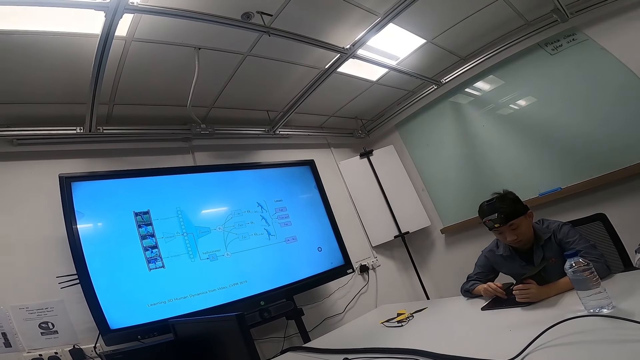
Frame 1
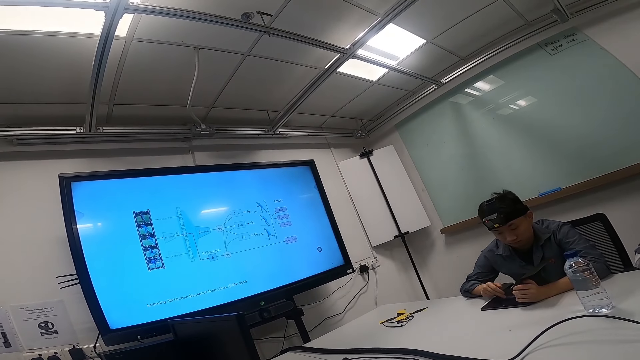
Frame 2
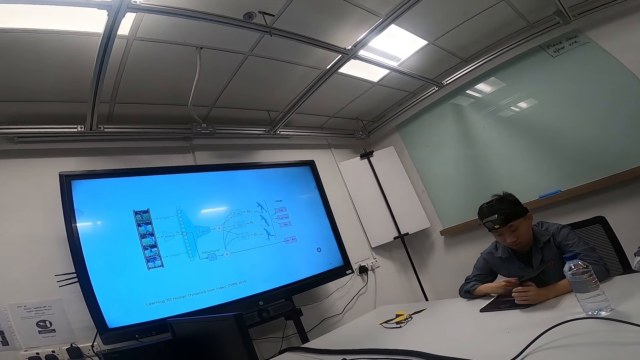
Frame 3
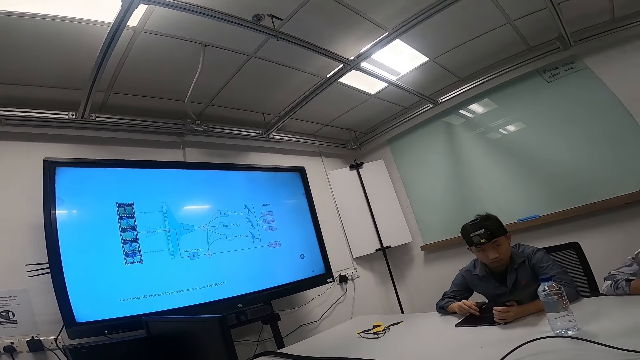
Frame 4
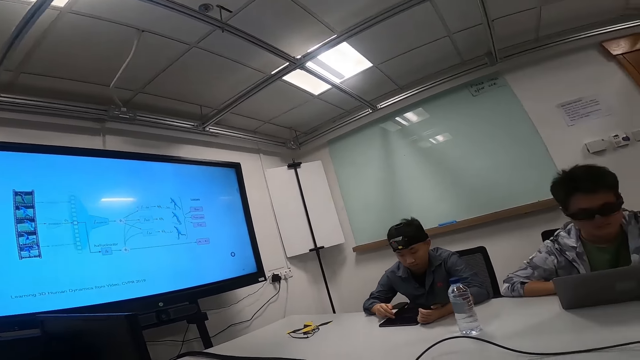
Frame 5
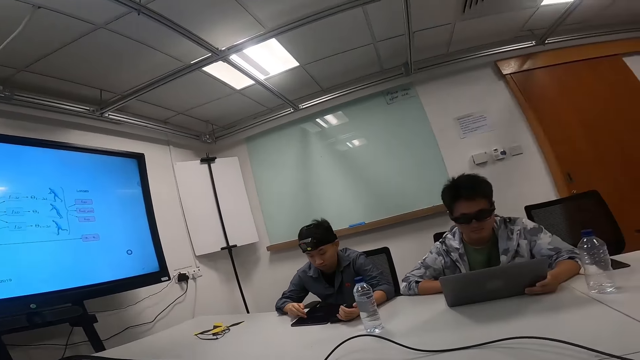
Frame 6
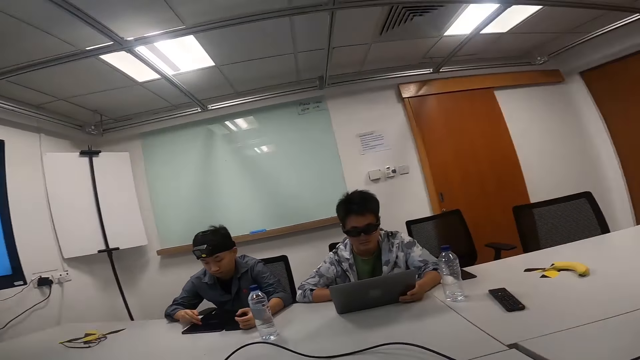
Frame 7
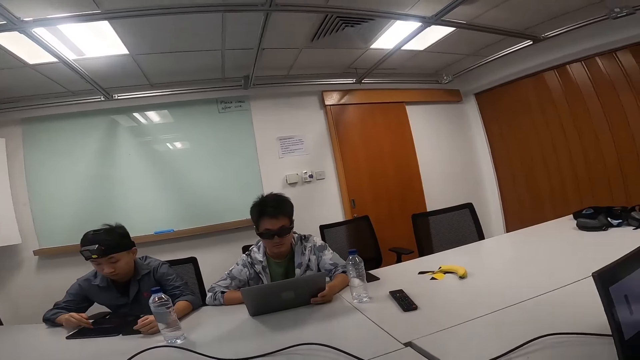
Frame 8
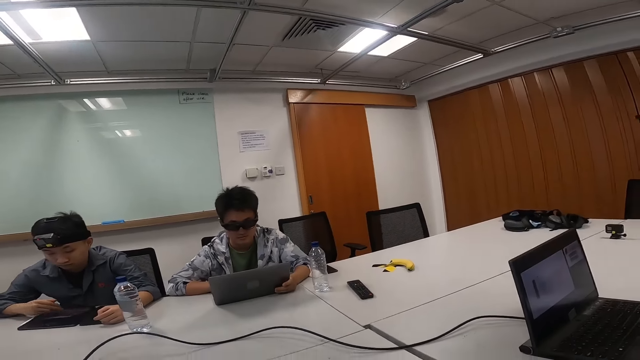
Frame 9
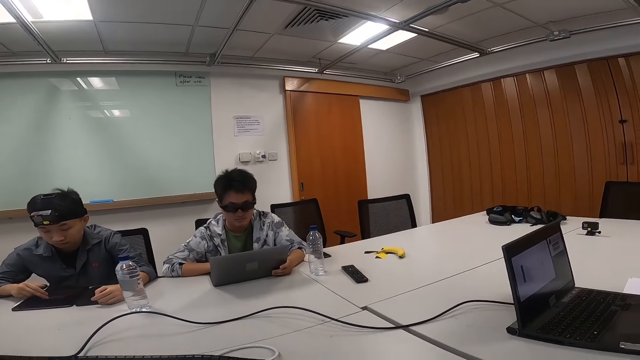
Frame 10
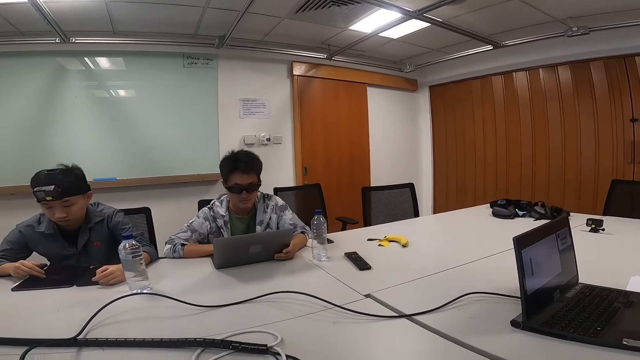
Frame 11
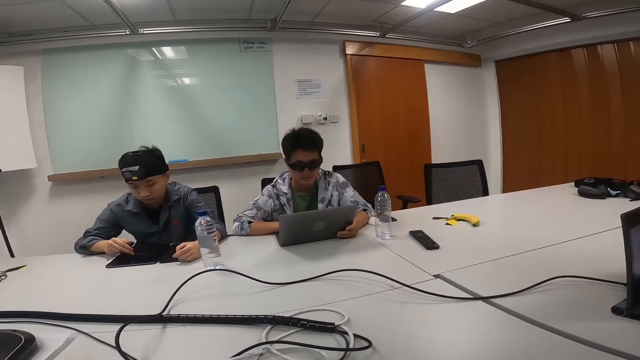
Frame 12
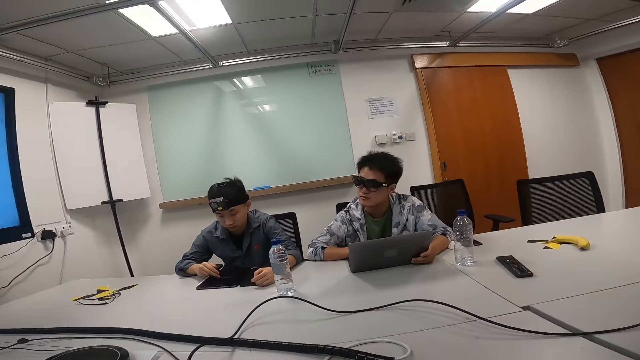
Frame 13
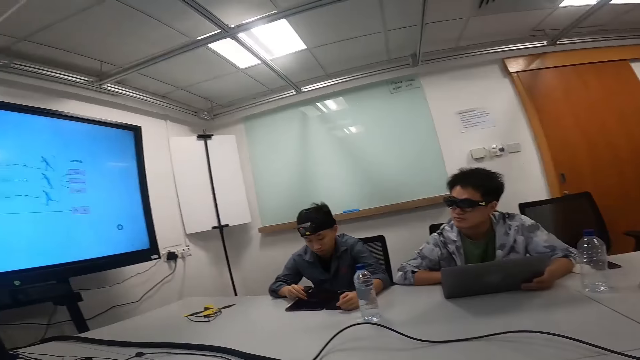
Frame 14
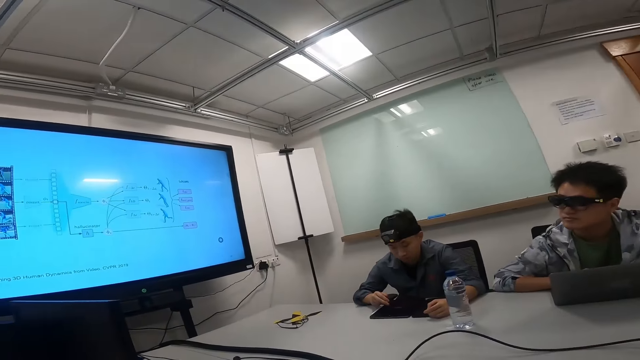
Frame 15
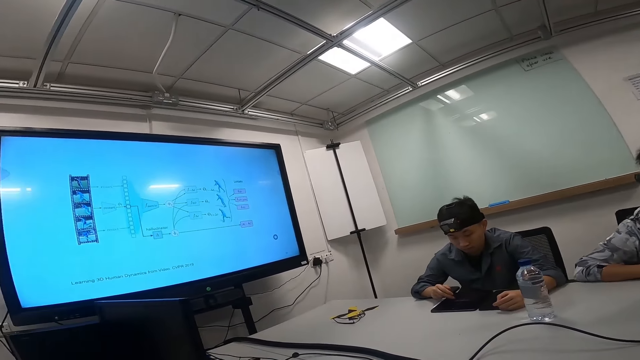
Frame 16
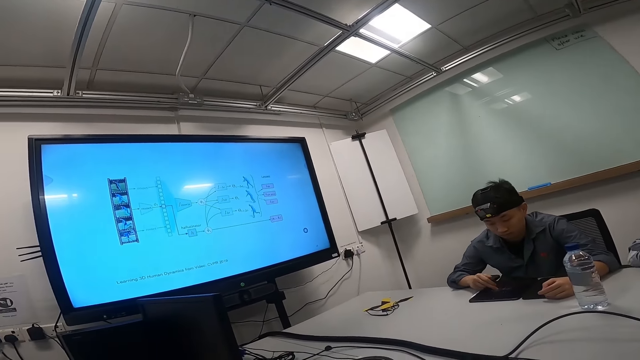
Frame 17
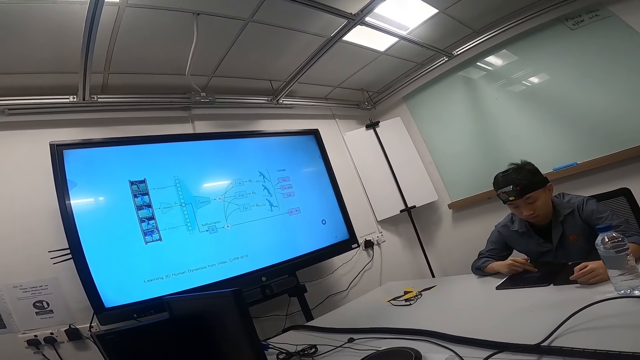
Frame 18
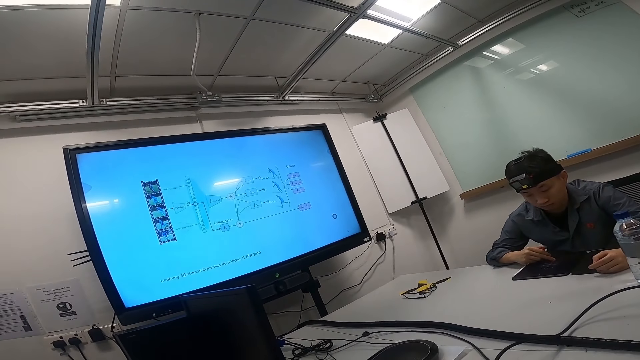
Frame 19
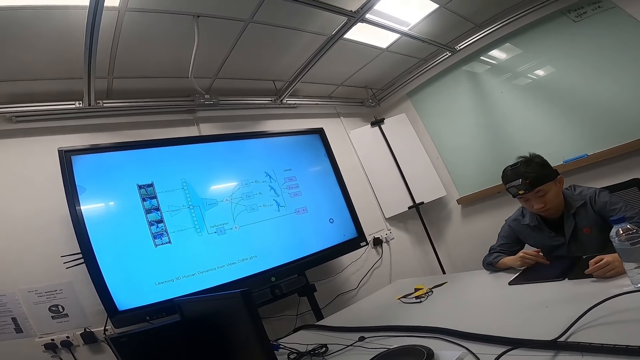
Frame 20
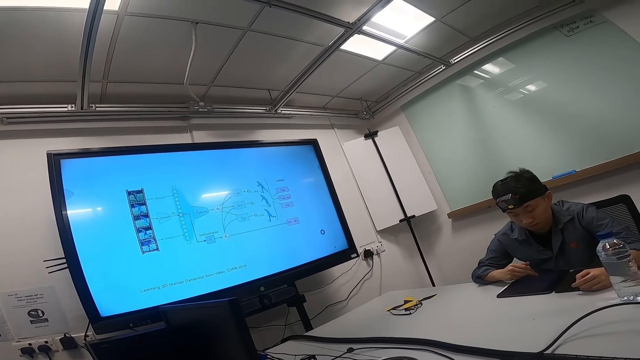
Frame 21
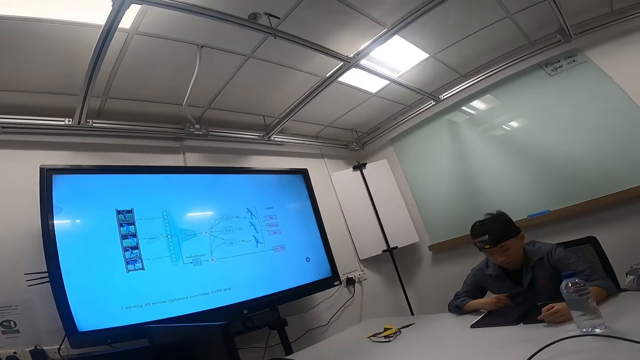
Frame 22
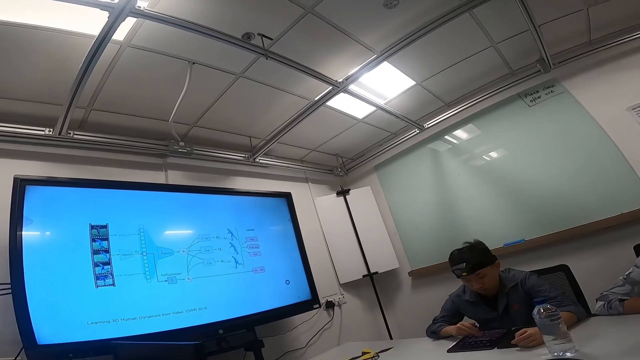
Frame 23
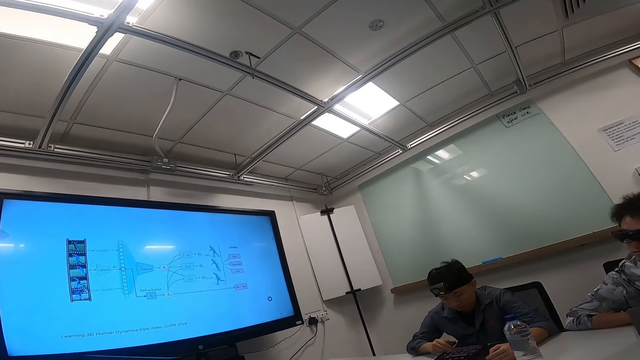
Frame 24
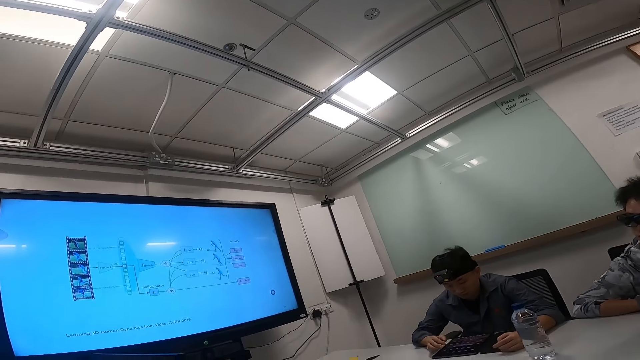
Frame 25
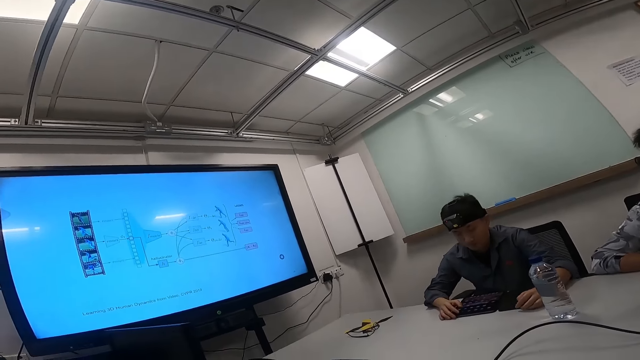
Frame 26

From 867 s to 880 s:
The camera wearer talks to a man. Another man touches the laptop. The camera wearer looks around. The other man operates on the laptop. He looks on the smart TV. The first man touches the tablet. He operates the Android tablet.

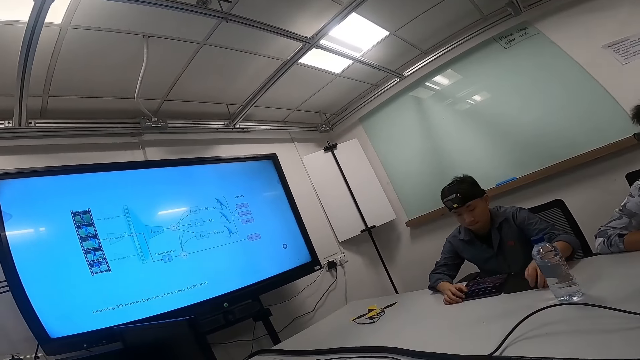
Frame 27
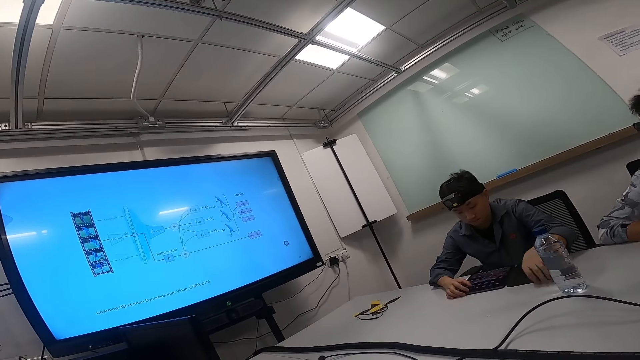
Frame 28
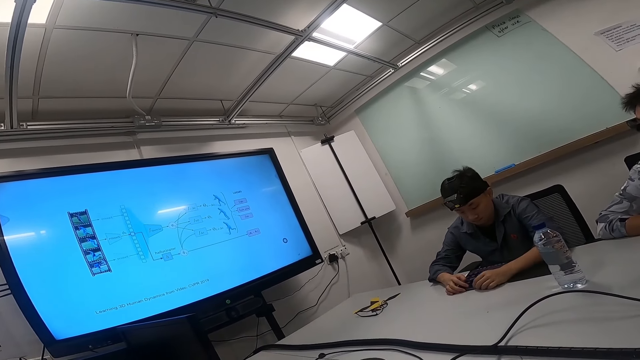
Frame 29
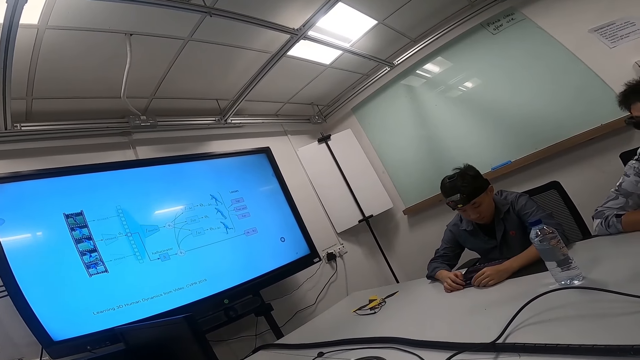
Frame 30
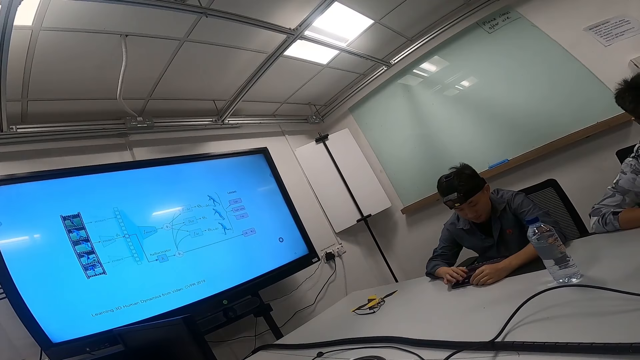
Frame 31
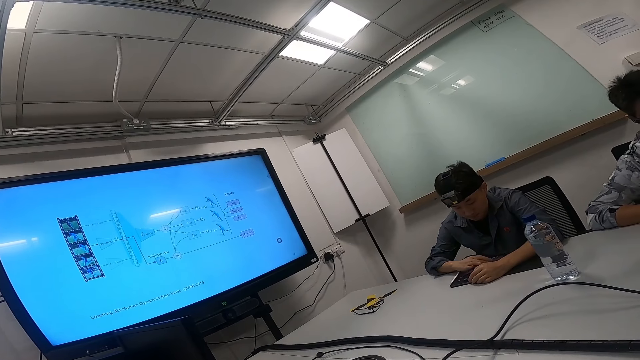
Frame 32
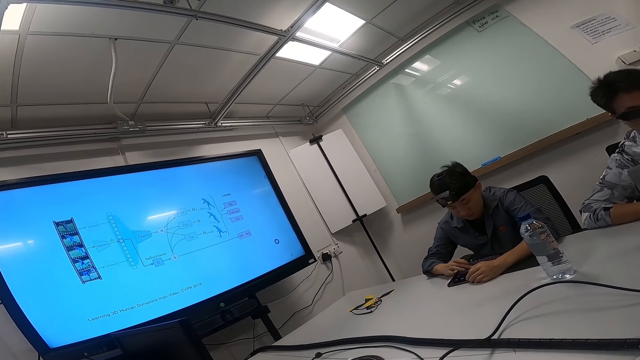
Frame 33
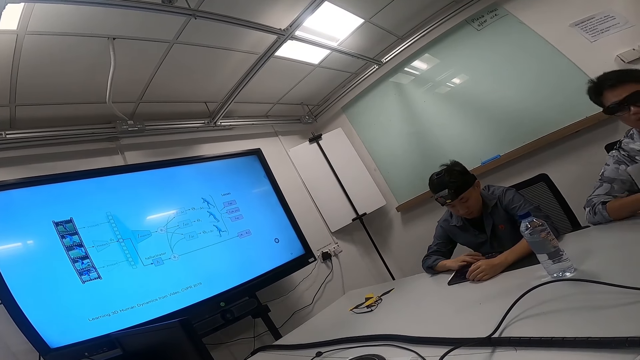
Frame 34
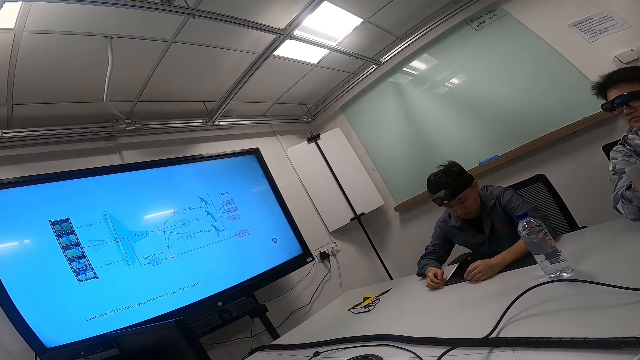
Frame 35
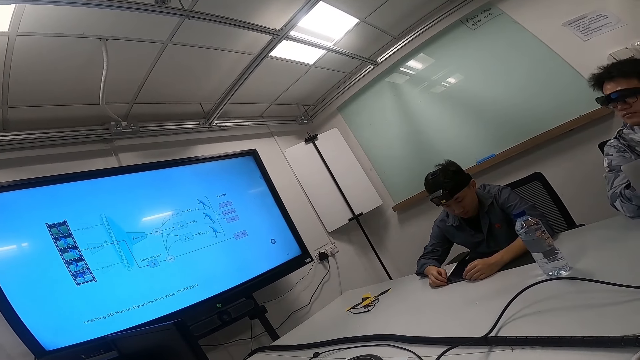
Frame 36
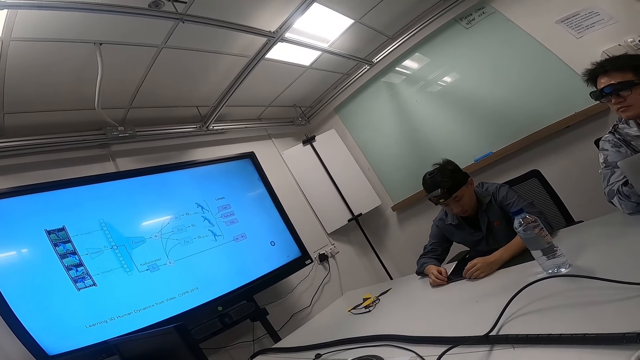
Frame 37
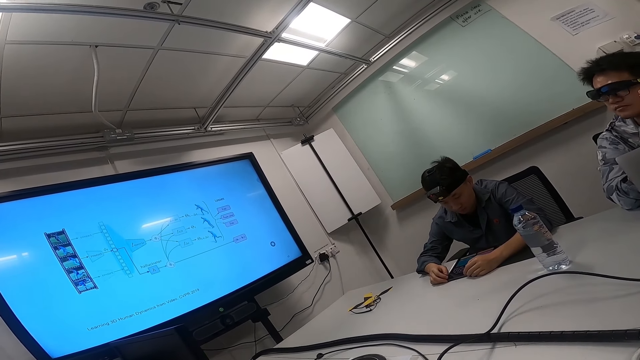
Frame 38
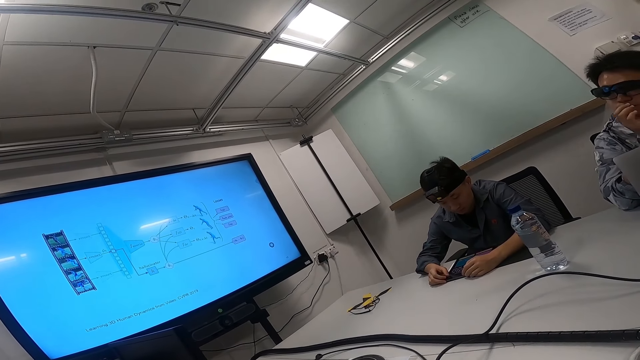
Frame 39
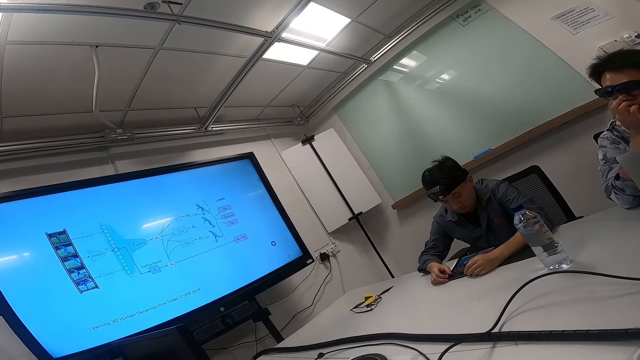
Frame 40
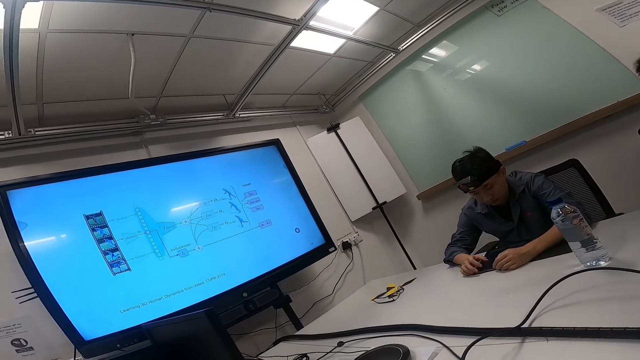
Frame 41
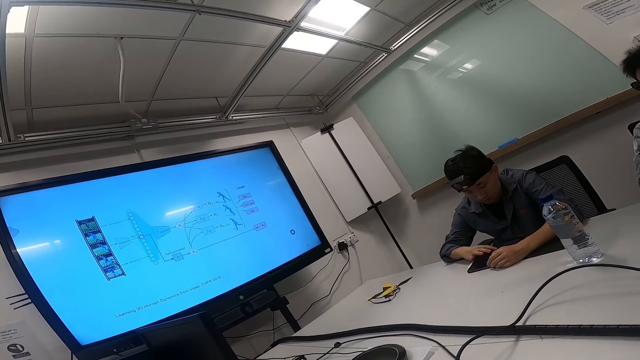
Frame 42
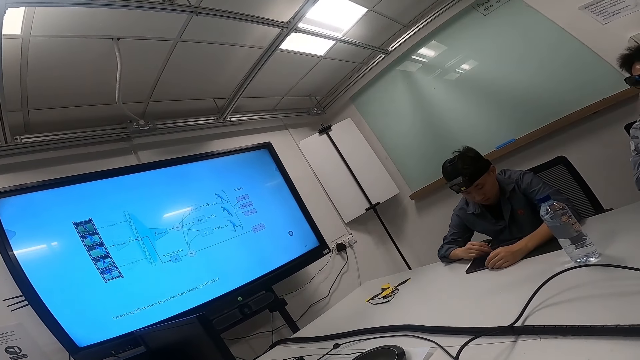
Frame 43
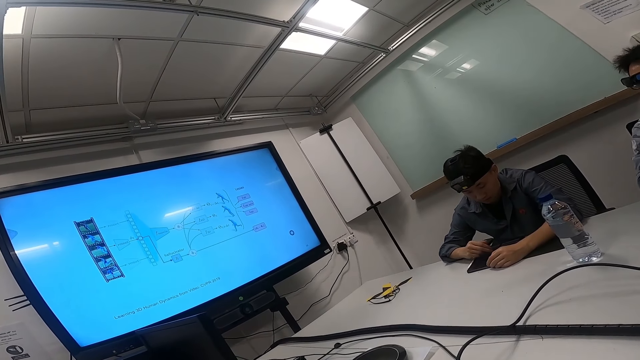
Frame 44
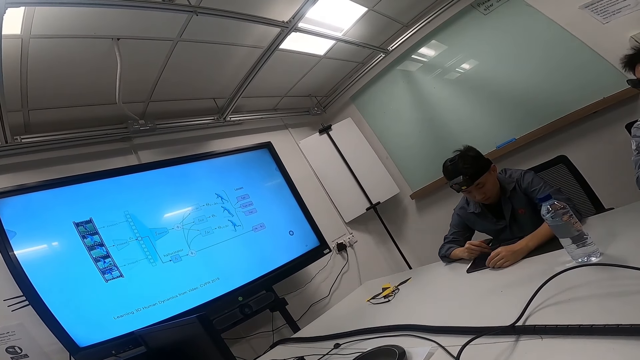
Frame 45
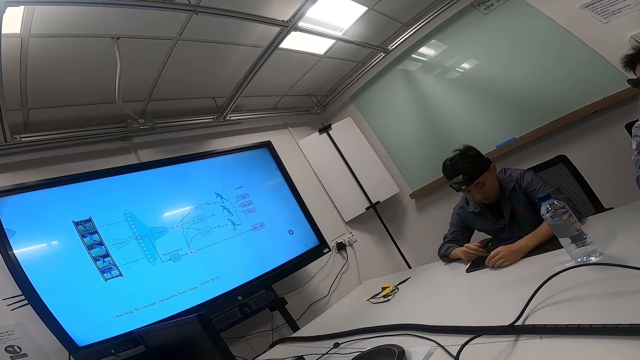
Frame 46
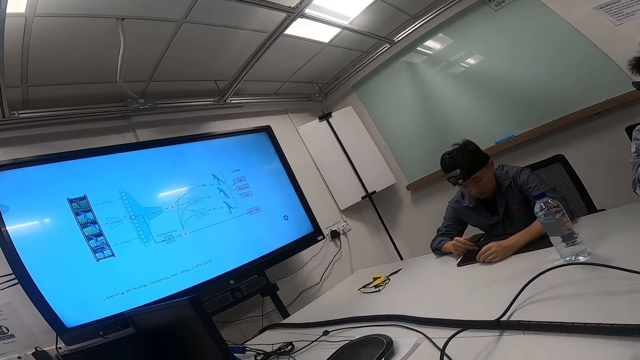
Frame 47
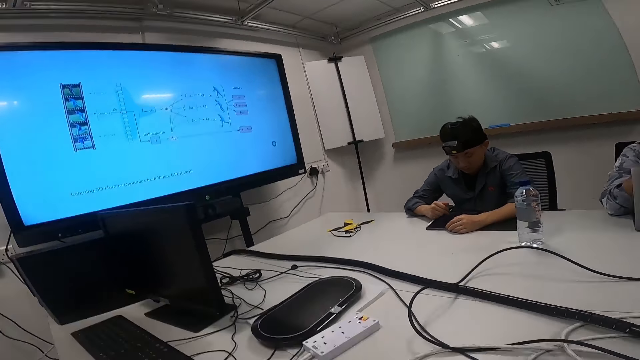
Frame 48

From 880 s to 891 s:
A man touches his face. Another man touches the tablet.
